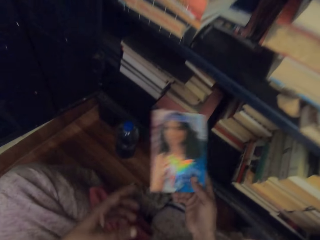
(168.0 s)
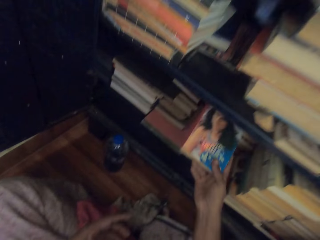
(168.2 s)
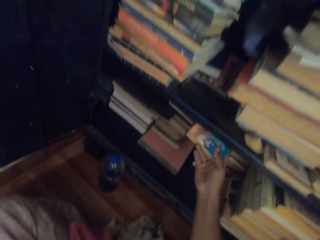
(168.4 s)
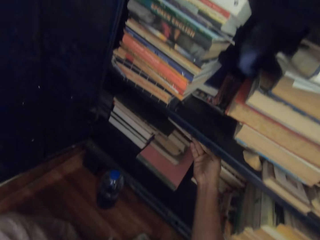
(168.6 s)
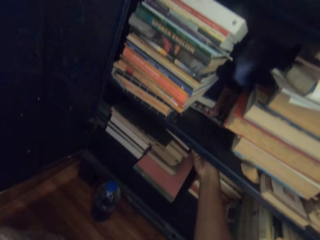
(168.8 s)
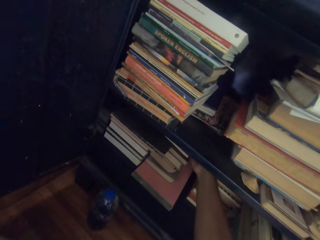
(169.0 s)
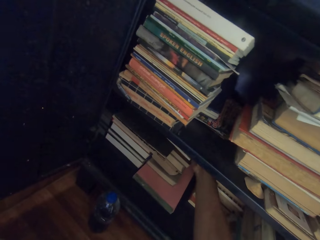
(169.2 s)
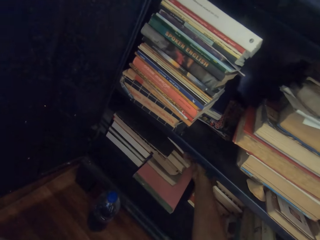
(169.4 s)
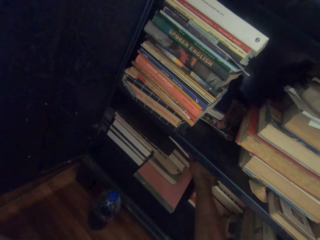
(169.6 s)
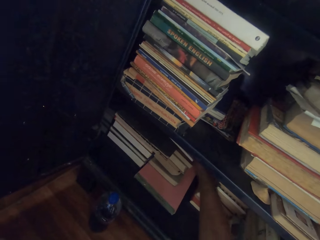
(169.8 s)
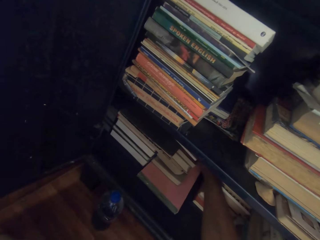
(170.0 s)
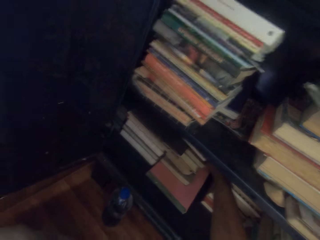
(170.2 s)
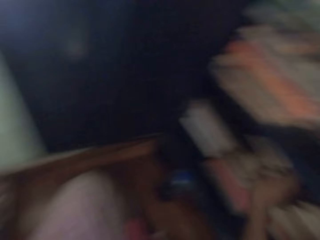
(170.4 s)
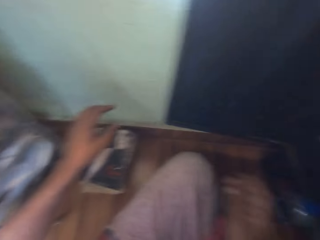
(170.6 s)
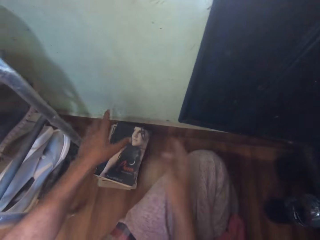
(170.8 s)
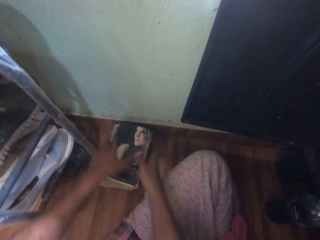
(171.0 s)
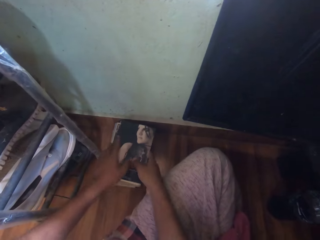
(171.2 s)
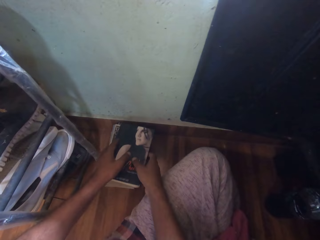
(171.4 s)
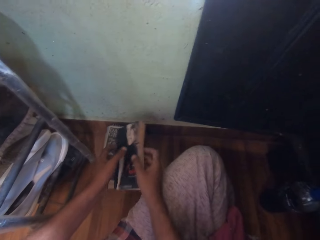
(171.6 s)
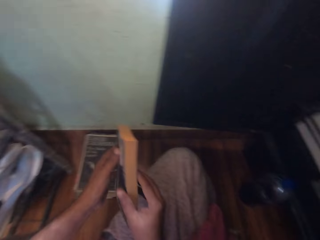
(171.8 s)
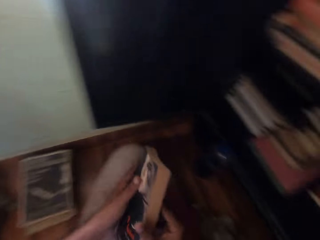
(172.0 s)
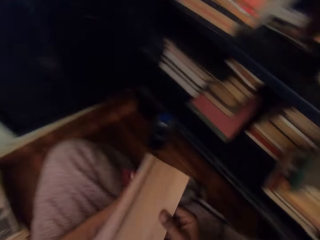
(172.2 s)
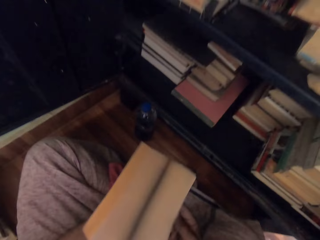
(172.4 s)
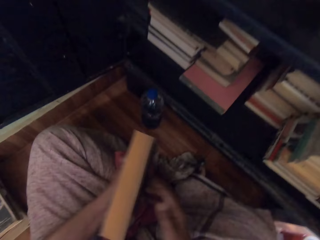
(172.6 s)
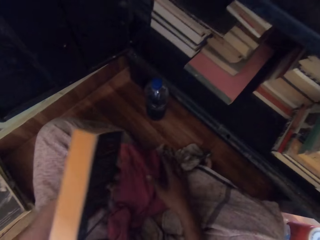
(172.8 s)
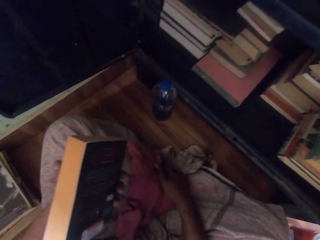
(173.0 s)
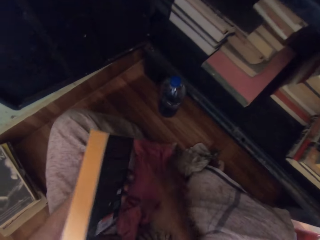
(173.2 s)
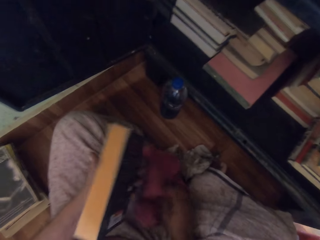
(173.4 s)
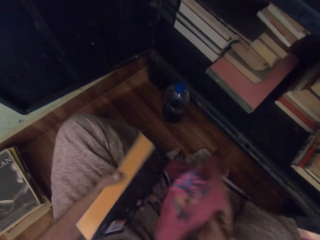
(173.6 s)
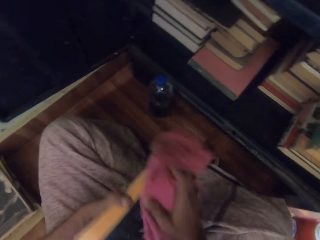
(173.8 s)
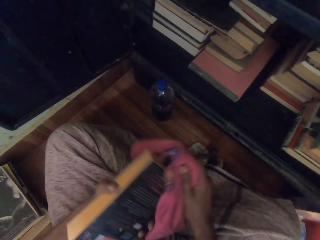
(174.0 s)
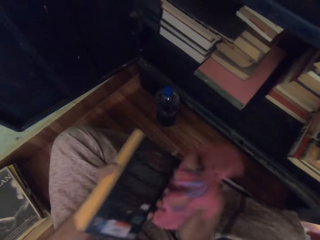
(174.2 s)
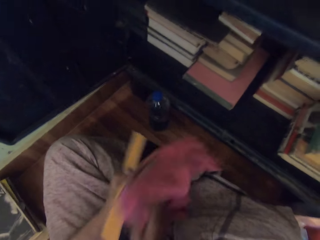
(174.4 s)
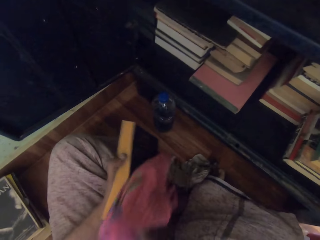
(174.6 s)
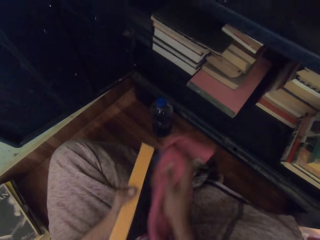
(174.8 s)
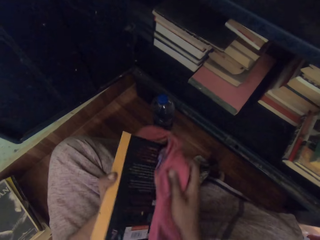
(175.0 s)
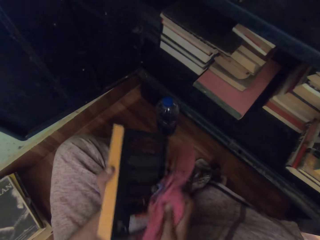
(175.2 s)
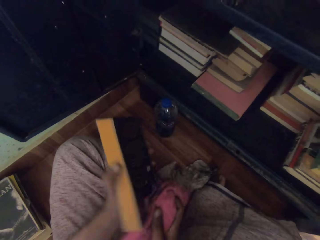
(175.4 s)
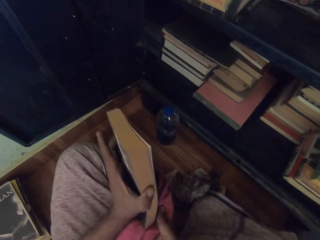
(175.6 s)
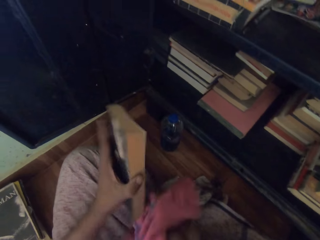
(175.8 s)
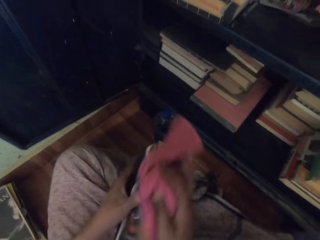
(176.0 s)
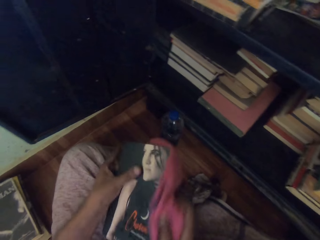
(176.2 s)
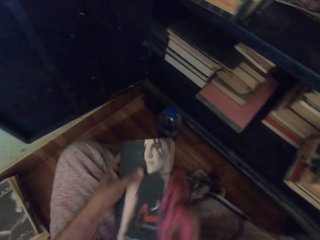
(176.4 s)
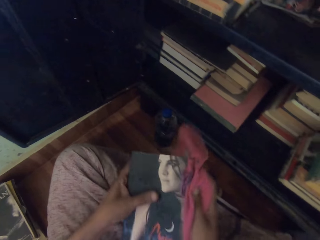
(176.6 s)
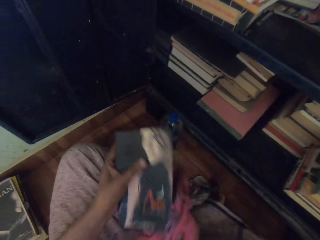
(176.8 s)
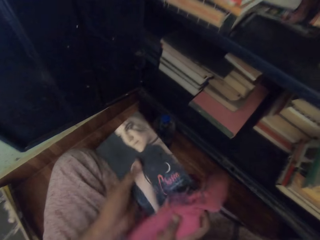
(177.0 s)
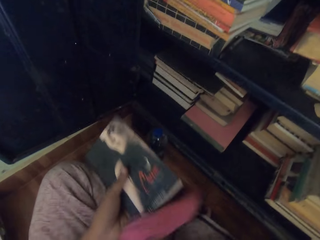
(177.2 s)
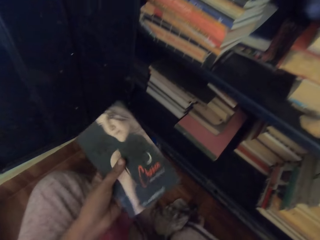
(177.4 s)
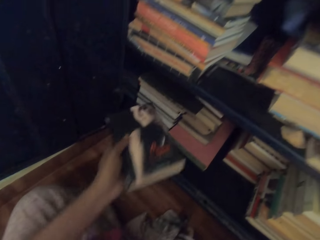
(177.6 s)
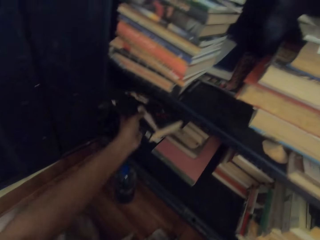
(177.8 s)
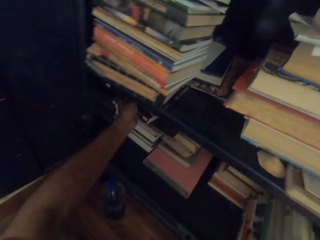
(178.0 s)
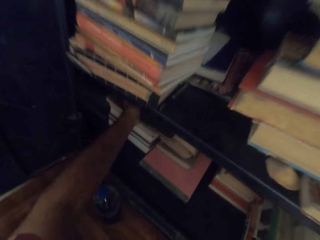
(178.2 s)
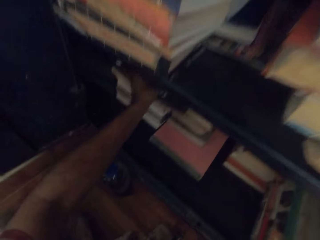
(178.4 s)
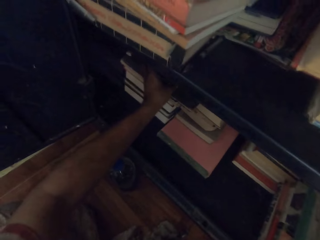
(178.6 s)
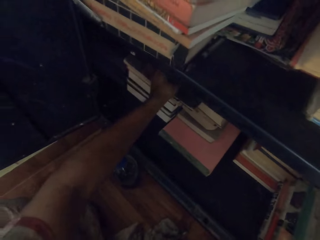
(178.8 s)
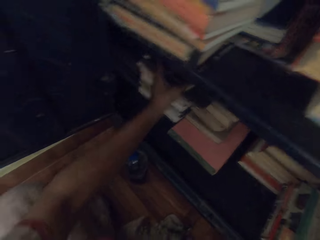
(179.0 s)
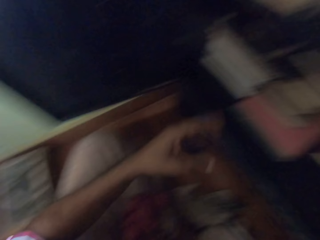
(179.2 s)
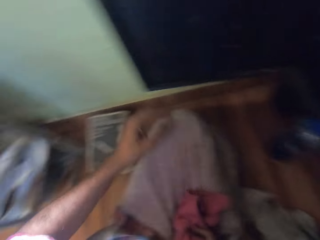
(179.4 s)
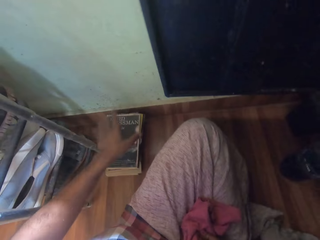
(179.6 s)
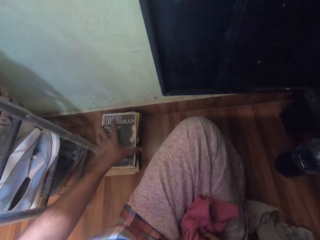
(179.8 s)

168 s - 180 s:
The camera wearer puts the book in the shelf. He picks a book from the pile of books on the floor with his hands. He flips the pages of the book in his left hand with his right hand. He picks up the rag on the floor with his right hand. He cleans the book in his left hand with the rag in his right hand. He drops the rag in his right hand on the floor. He places the book in his left hand inside the cabinet.

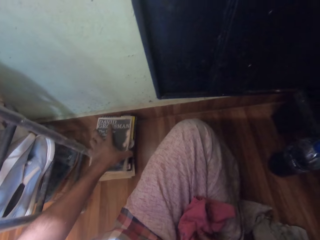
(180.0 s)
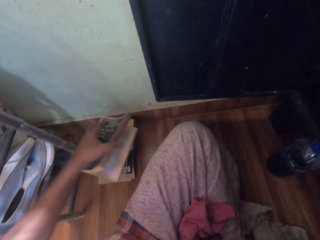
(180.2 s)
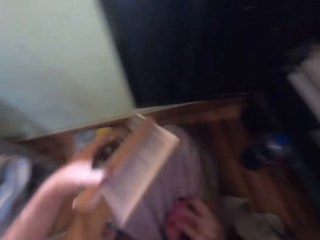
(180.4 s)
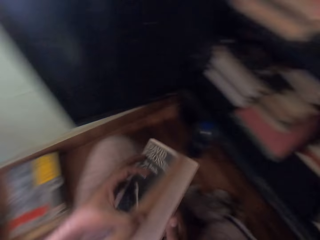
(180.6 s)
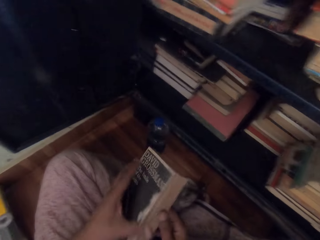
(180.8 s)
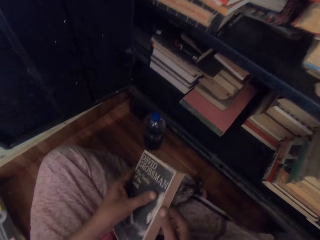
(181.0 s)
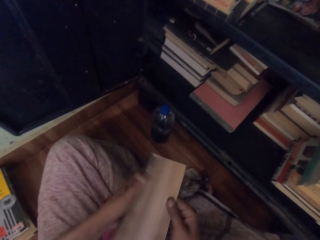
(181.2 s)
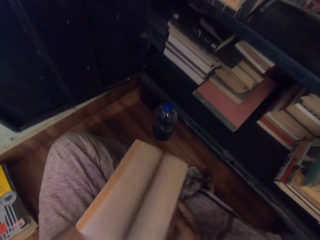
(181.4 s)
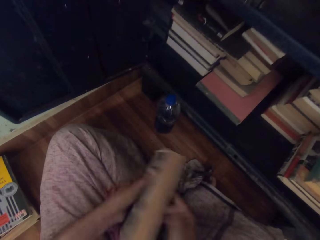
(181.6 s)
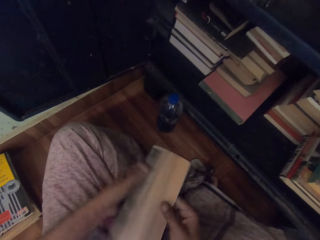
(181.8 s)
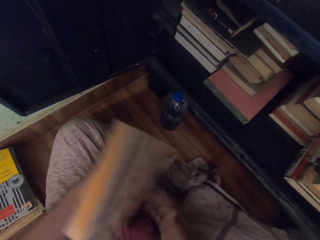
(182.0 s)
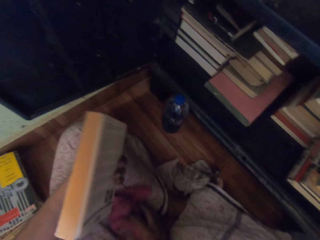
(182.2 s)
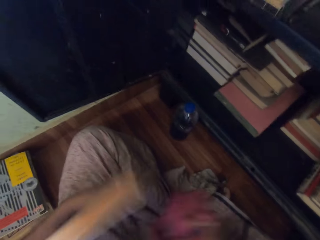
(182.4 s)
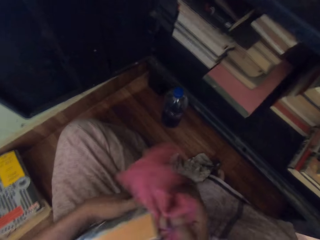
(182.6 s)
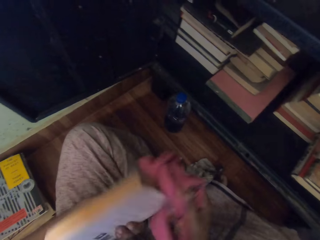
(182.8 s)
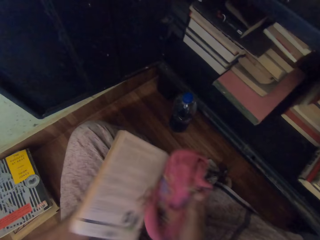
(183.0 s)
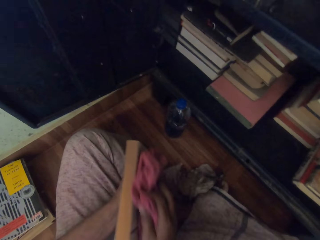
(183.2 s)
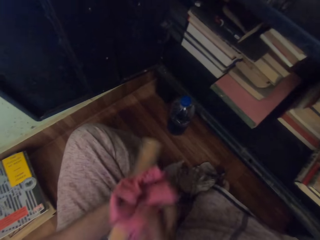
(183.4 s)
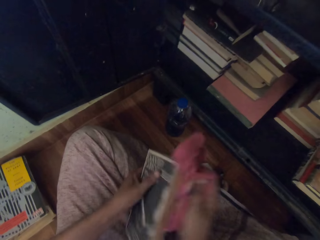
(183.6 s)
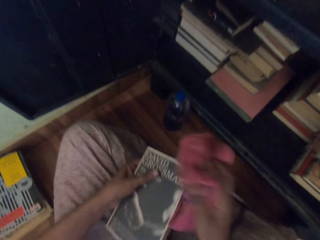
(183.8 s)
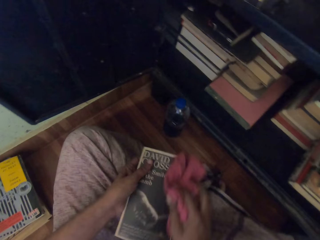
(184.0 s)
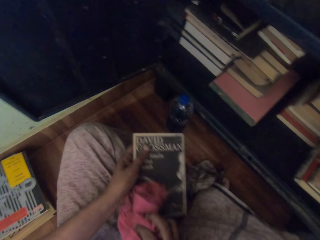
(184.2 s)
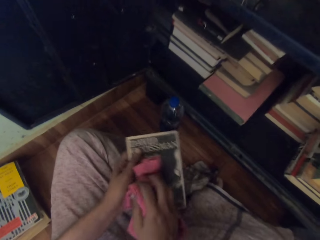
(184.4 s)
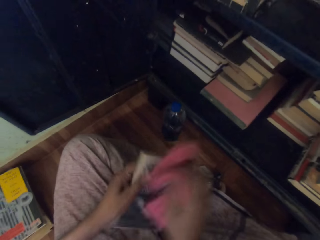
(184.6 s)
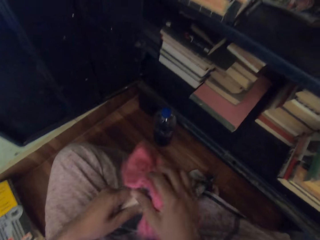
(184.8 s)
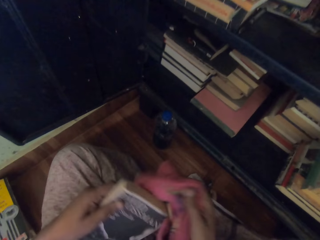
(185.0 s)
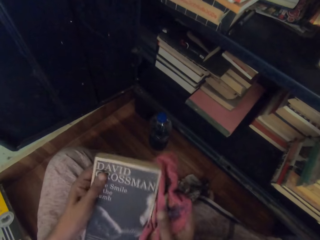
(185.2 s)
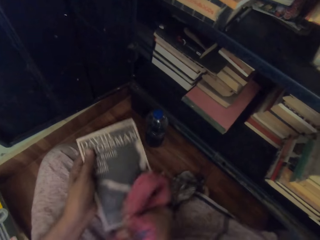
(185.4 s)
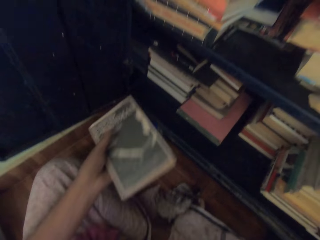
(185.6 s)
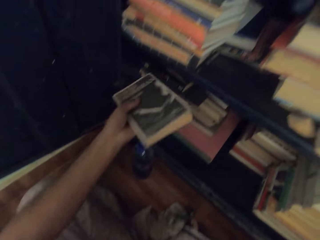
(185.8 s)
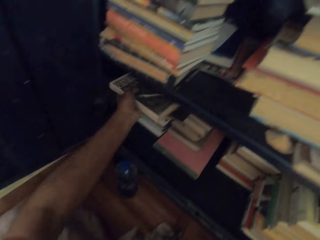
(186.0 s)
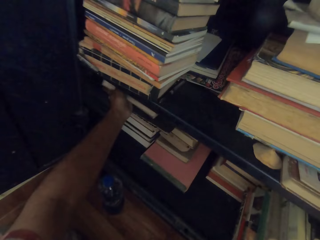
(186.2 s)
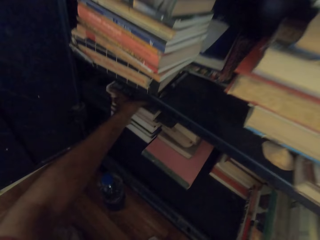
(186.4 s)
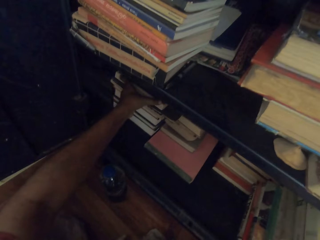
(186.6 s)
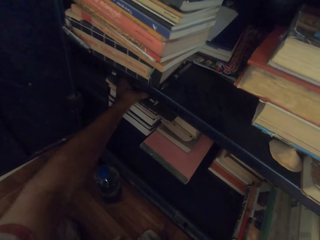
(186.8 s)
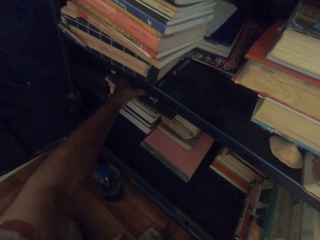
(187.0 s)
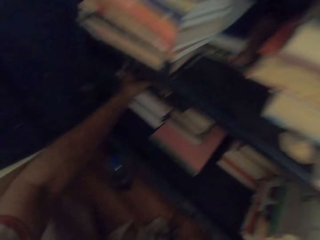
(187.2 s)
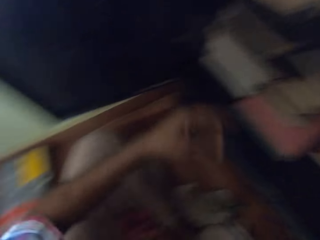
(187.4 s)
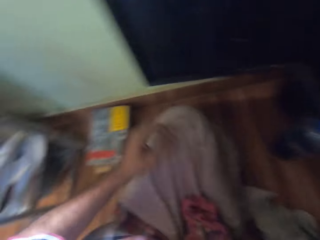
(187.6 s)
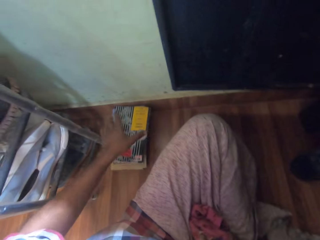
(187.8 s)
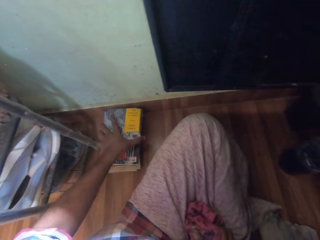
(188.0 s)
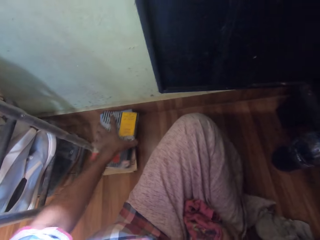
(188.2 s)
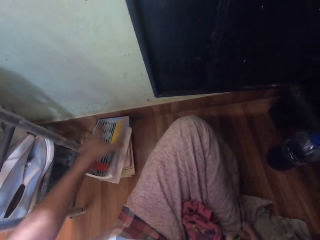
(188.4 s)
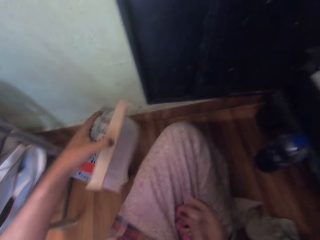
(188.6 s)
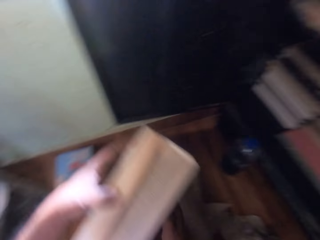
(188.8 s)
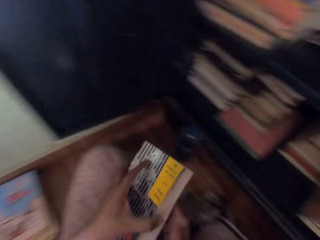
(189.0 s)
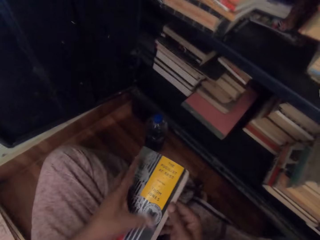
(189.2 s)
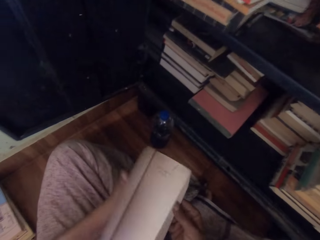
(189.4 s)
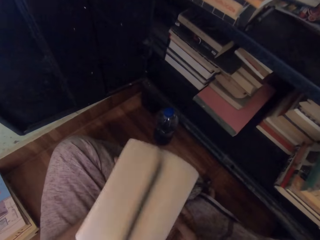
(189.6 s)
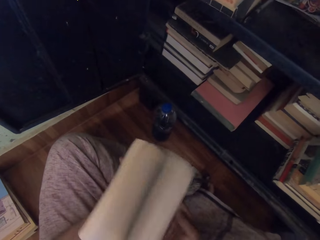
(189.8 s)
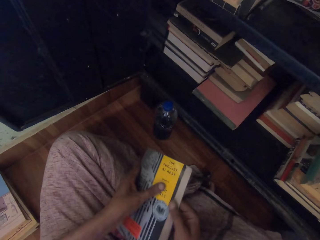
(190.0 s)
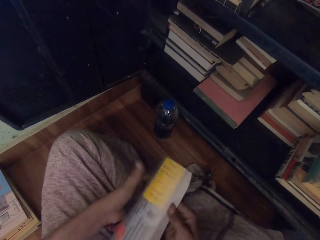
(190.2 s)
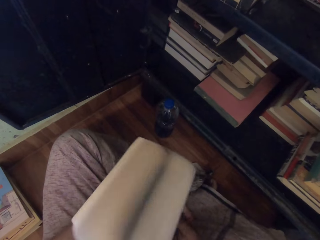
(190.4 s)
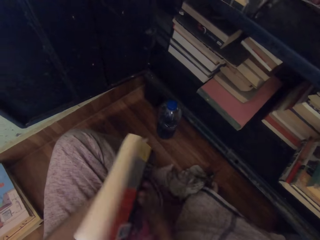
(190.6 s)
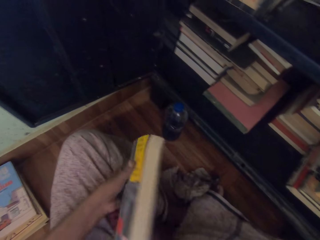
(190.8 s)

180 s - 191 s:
The camera wearer picks up a book from the pile of books on the floor with his left hand. He holds the book with both hands. He flips the pages of the book in his left hand with his right hand. He opens the book. He picks up the rag on the floor with his right hand. He cleans the book in his left hand with the rag in his right hand. He places the book in his left hand inside the cabinet. He picks up a book from the pile of books on the floor with his left hand. He holds the book with both hands. He flips the pages of the book in his left hand with his right hand. He opens the book.
